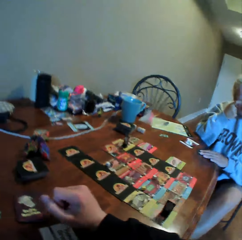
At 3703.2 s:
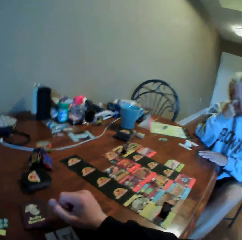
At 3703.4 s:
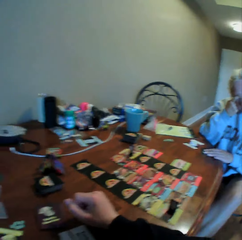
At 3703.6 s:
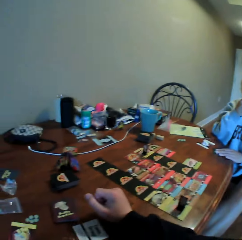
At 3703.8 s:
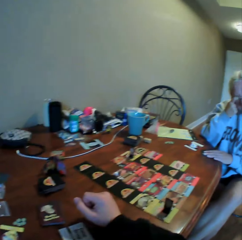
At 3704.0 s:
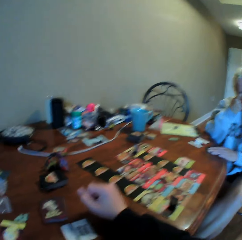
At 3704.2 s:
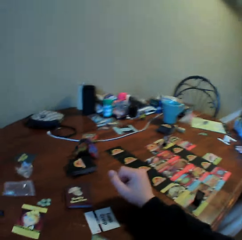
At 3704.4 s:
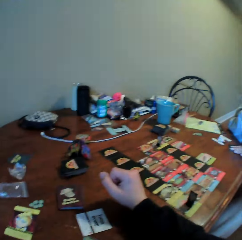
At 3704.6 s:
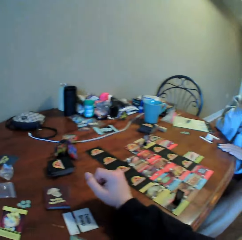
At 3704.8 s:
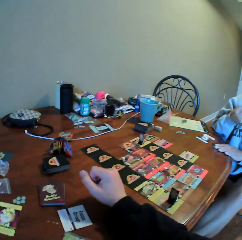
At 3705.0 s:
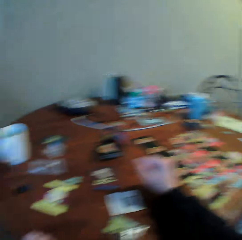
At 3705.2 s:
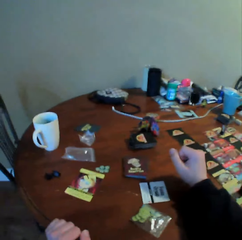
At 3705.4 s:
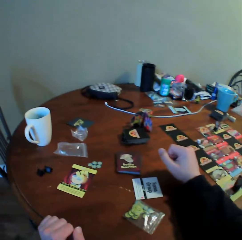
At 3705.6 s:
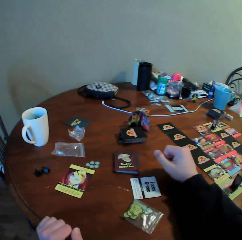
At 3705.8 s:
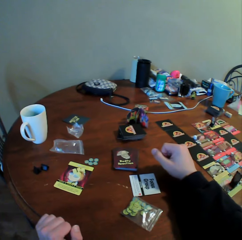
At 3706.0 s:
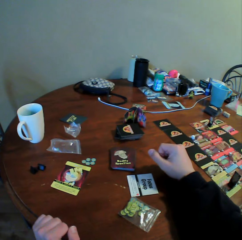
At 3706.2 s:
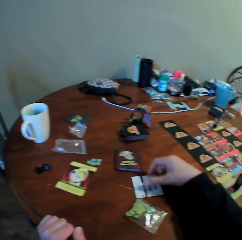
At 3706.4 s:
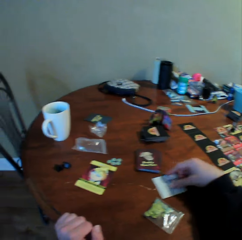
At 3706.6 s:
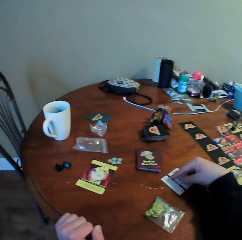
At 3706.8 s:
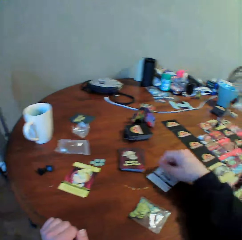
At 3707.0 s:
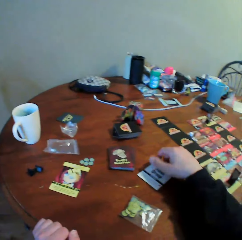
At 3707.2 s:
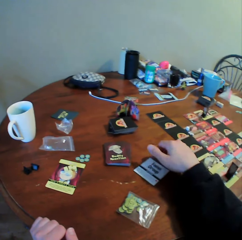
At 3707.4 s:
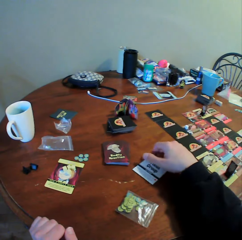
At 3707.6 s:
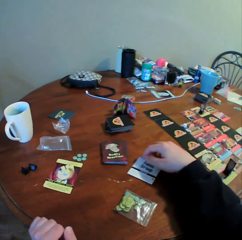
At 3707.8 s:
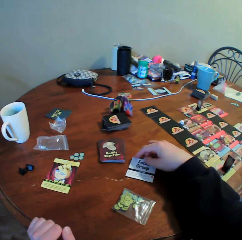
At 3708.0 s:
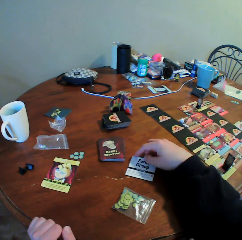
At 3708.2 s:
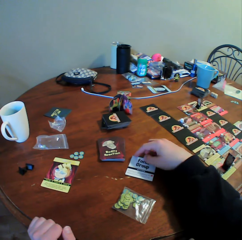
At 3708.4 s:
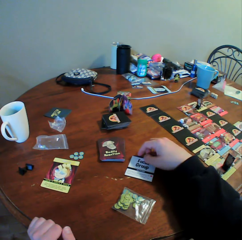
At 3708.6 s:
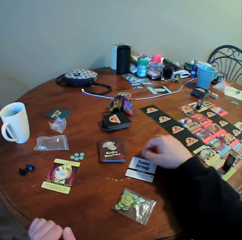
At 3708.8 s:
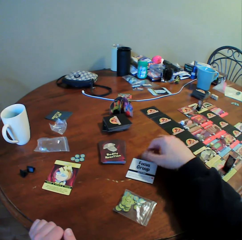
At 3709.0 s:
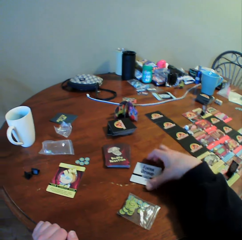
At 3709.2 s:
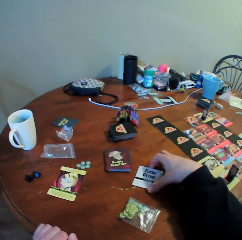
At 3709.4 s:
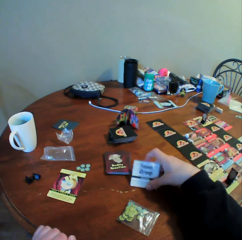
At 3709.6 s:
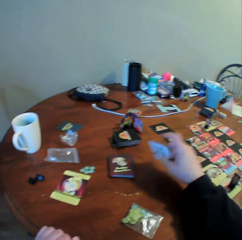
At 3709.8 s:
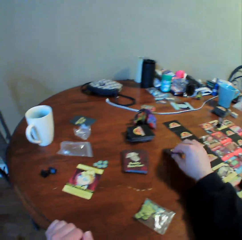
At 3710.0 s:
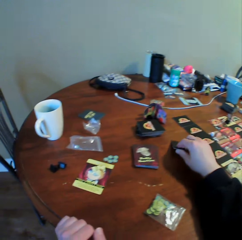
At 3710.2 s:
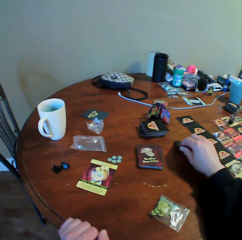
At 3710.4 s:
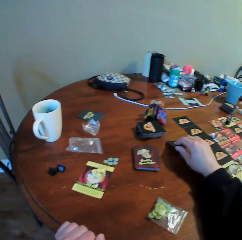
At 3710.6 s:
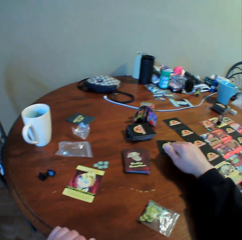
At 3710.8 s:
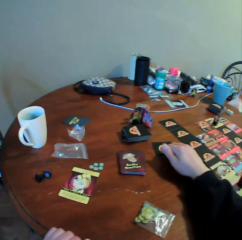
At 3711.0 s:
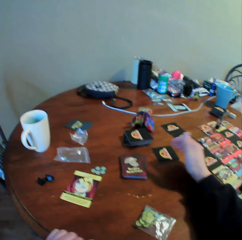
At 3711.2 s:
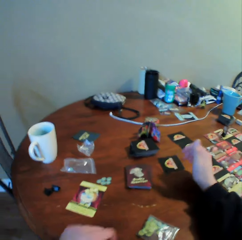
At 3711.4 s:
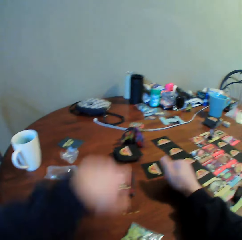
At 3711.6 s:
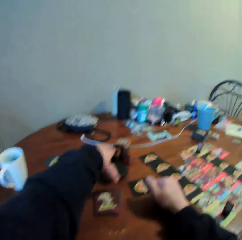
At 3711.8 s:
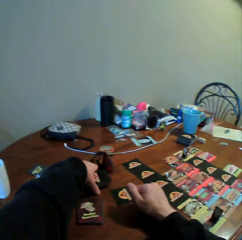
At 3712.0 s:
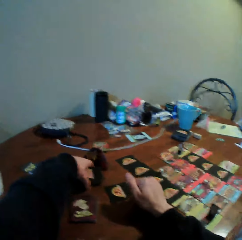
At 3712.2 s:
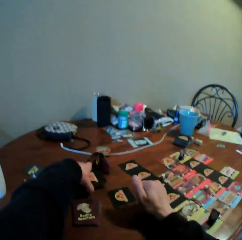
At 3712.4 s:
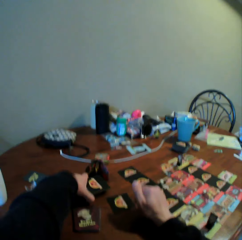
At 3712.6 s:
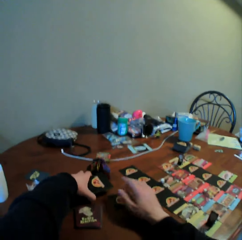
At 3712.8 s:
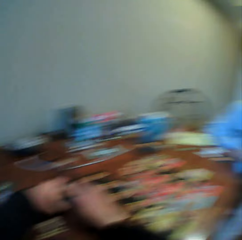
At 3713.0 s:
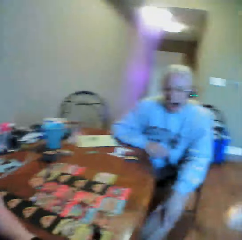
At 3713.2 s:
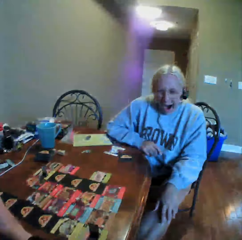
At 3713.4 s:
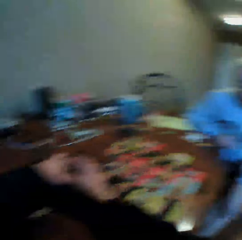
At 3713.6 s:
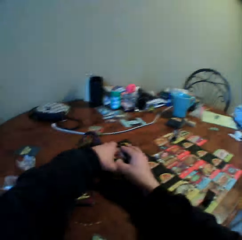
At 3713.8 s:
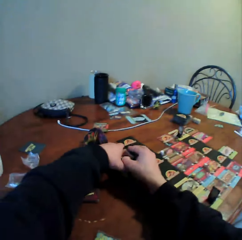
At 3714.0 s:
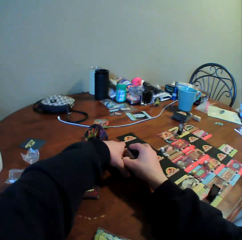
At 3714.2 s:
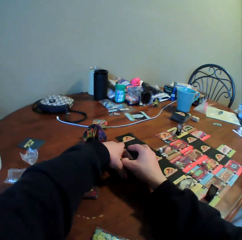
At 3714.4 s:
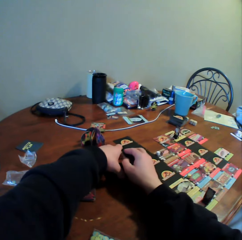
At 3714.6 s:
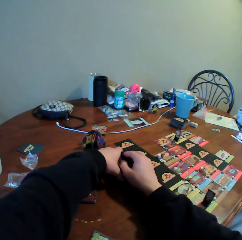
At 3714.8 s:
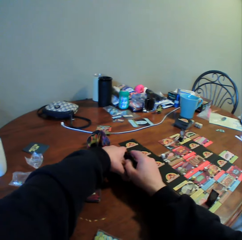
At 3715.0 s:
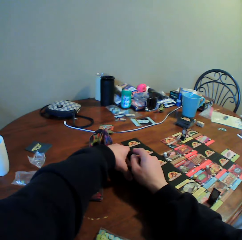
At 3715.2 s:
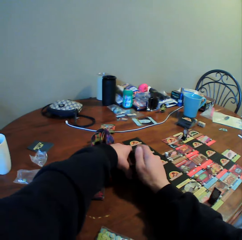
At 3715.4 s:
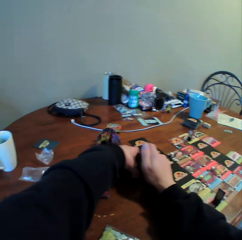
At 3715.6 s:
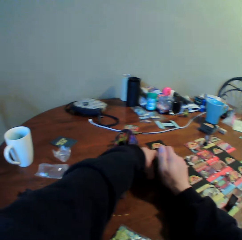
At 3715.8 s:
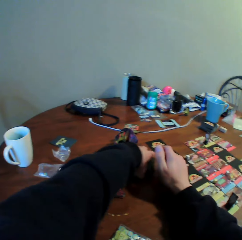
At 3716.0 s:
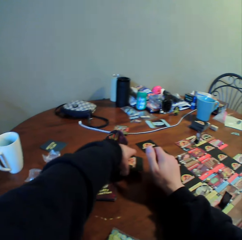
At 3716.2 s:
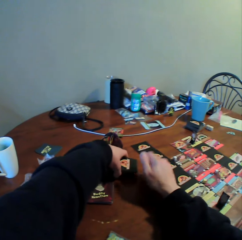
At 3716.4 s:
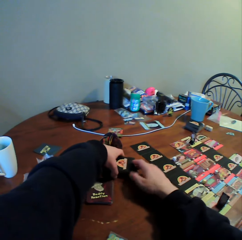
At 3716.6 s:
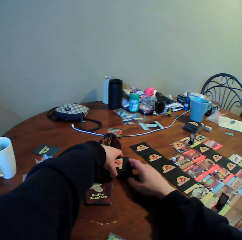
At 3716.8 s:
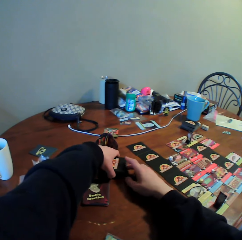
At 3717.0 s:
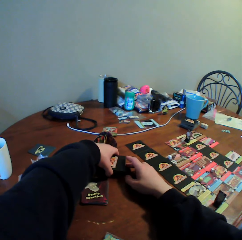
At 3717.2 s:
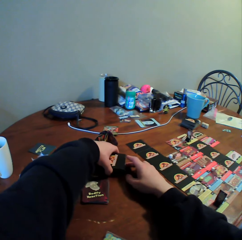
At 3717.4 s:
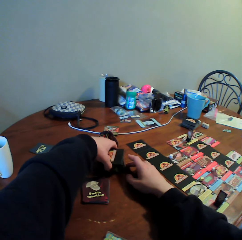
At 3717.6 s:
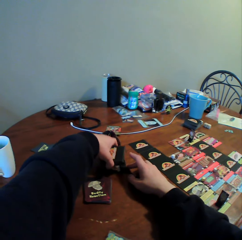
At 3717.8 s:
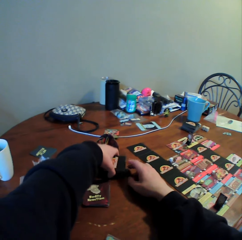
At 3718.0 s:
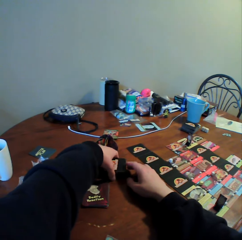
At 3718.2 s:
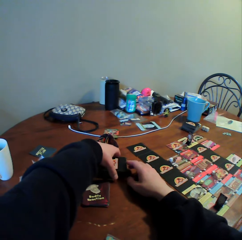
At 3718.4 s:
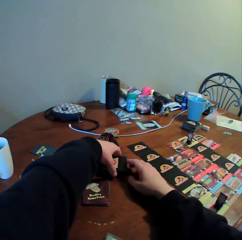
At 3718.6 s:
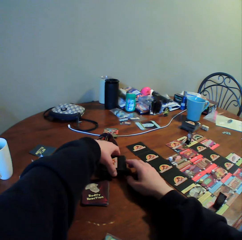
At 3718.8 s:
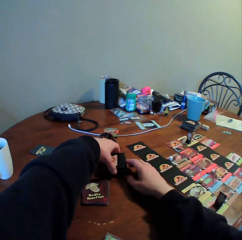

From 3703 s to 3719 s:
A woman scratches her eye, does something with her hands and does something. The camera wearer moves a card on the table. He looks around, picks a card on the table, turns cards on the table, puts the card on the table and picks cards from the table. The woman looks around. The camera wearer looks around. He moves the cards on the table. He does something on the table with his hands.

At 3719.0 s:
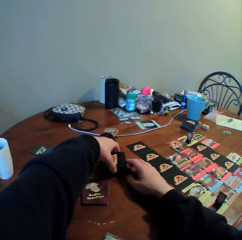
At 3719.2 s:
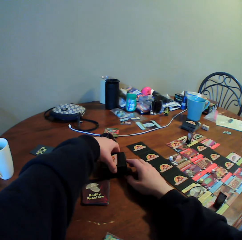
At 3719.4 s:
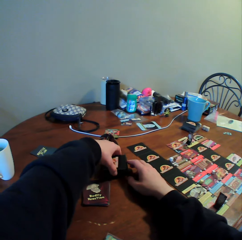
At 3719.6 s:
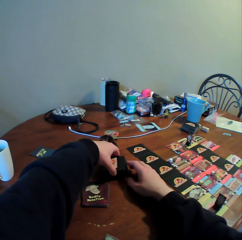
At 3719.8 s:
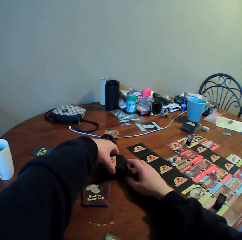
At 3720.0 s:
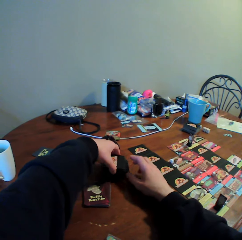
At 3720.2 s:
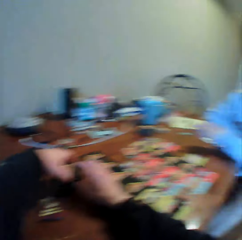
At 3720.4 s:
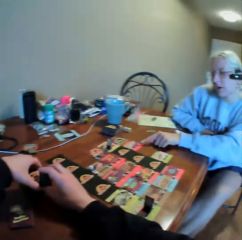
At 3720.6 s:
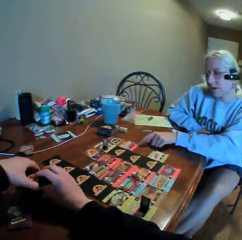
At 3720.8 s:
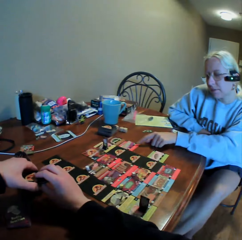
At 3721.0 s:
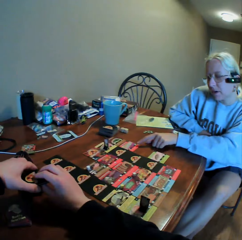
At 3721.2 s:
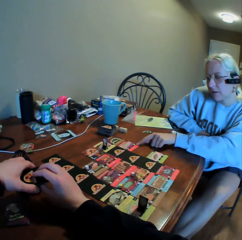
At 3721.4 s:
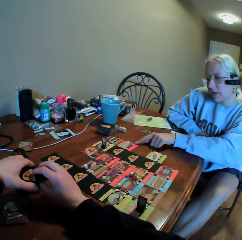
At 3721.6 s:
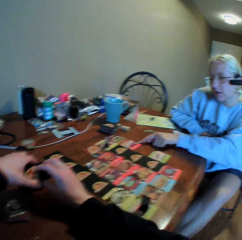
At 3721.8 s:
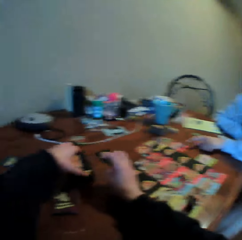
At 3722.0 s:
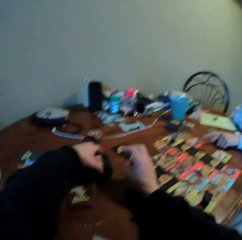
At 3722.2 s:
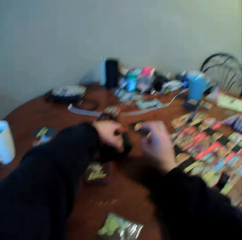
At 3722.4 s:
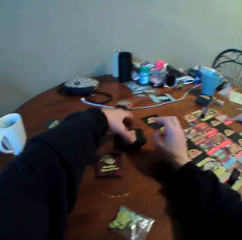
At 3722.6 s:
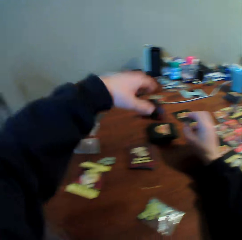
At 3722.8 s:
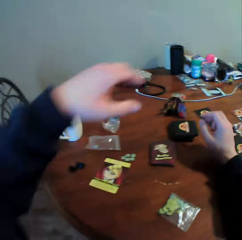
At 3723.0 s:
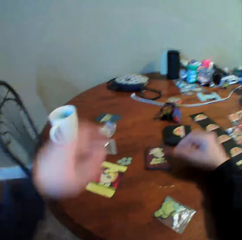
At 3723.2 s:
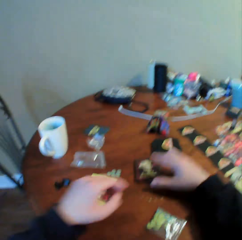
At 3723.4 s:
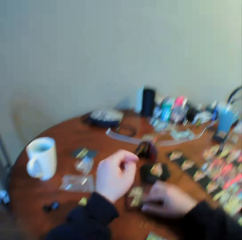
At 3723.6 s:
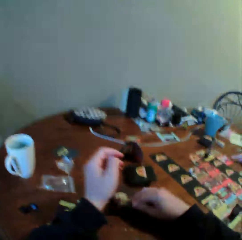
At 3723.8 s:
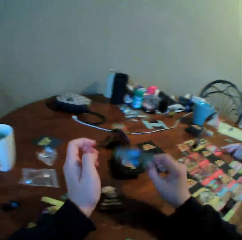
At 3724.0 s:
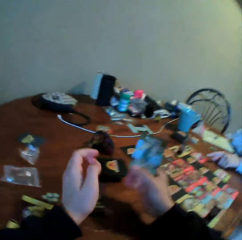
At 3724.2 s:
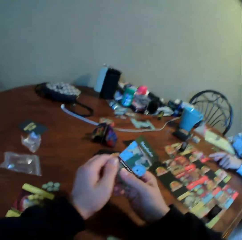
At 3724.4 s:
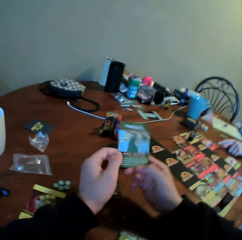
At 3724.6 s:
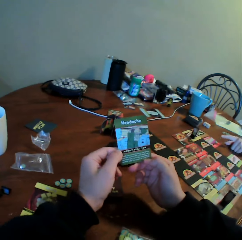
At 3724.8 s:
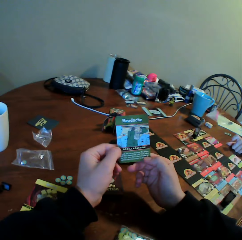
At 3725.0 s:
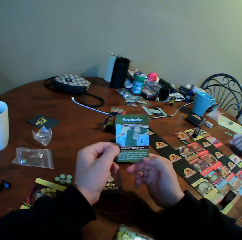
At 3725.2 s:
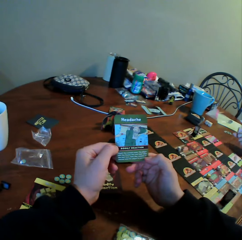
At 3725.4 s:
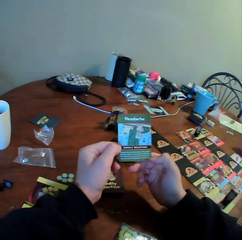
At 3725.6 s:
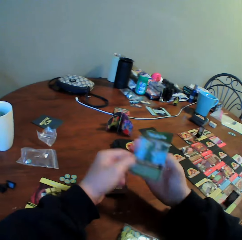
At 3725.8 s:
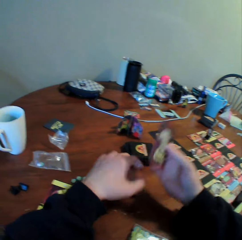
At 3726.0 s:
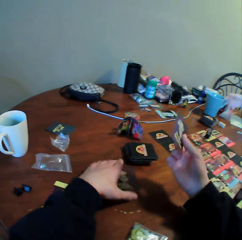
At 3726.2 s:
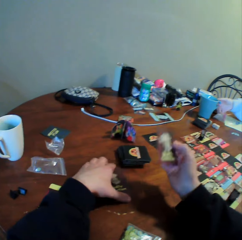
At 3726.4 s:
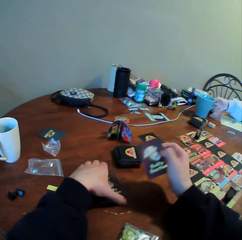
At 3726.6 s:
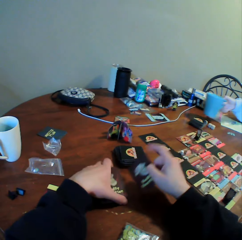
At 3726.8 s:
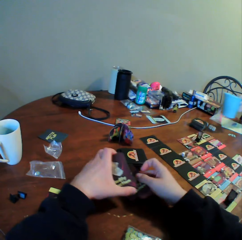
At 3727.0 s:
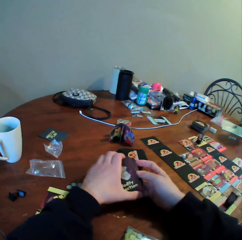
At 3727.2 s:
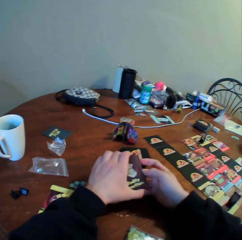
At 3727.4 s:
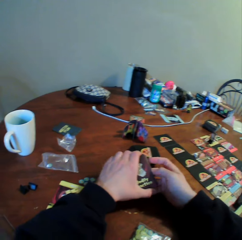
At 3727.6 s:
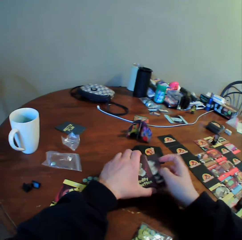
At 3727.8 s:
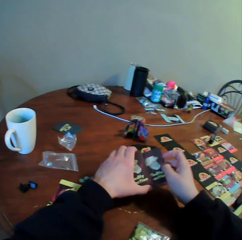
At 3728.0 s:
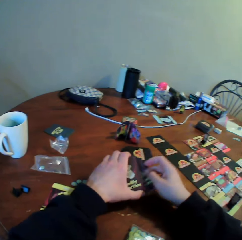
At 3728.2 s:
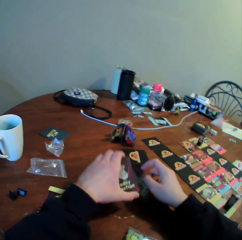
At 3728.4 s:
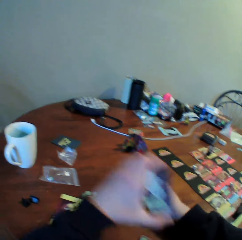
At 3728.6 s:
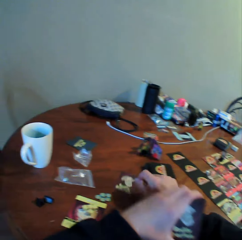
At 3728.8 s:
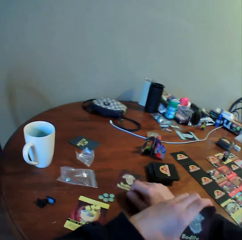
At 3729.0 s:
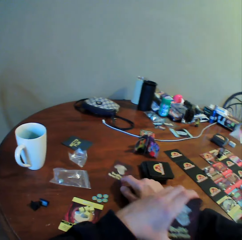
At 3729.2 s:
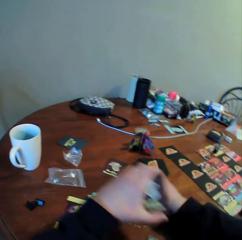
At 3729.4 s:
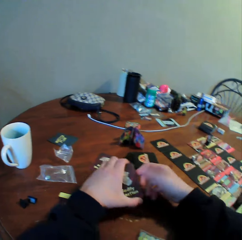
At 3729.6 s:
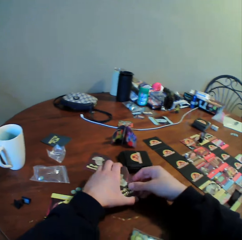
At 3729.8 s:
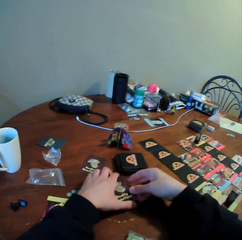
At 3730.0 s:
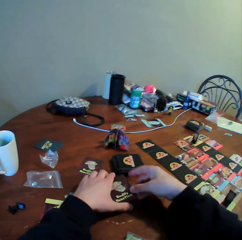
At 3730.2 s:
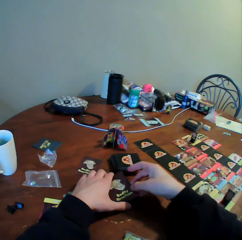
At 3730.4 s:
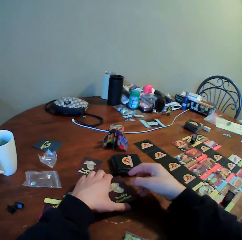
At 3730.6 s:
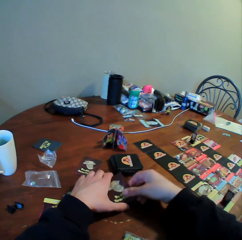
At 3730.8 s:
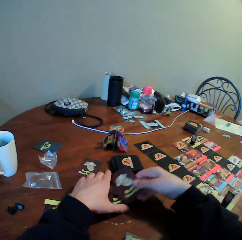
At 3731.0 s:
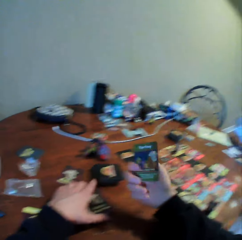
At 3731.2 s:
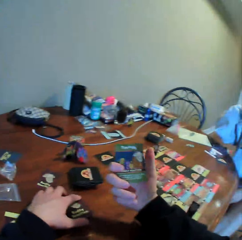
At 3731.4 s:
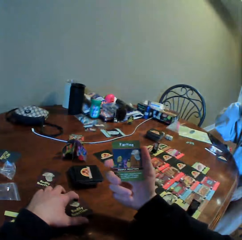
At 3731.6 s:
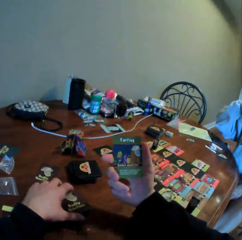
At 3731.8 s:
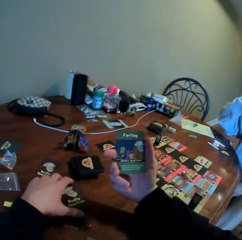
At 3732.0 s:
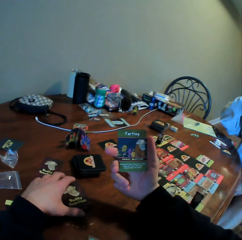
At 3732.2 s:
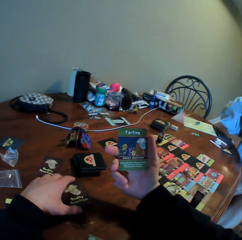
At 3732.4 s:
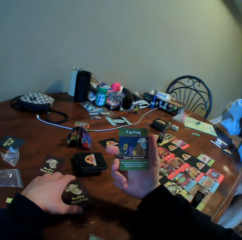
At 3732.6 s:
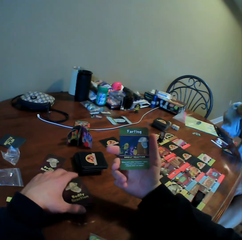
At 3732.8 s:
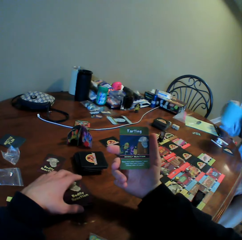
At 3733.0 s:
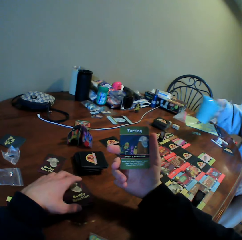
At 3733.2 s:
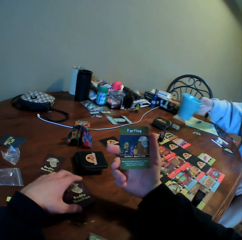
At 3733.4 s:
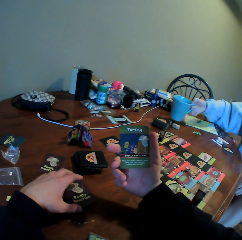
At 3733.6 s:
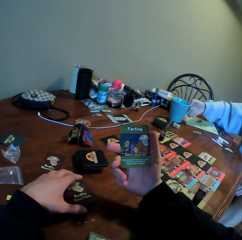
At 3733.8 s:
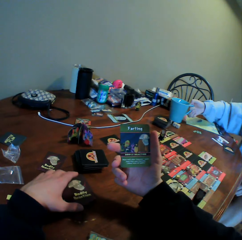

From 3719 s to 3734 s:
The camera wearer looks around. A woman uses gestures and points at cards on the table with her finger. The camera wearer puts cards on the table, moves his hands and picks a card on the table. The woman uses gestures. The camera wearer looks at the card. He picks cards on the table. The woman picks a cup on the table. The camera wearer picks a card. He sorts cards in his hands. He puts the card on the table. He moves cards on the table with his right hand. He holds cards on the table. He picks a card. He looks at the card. The woman drinks something with the cup. The camera wearer turns the card with his right hand.
